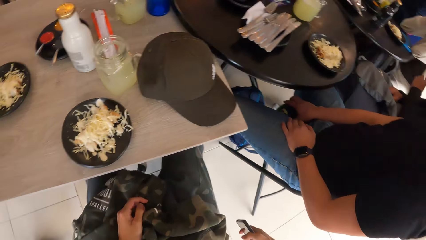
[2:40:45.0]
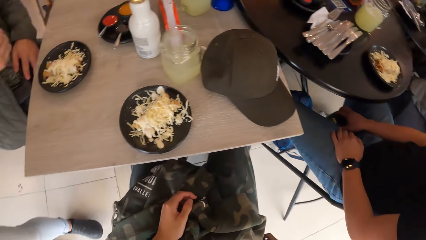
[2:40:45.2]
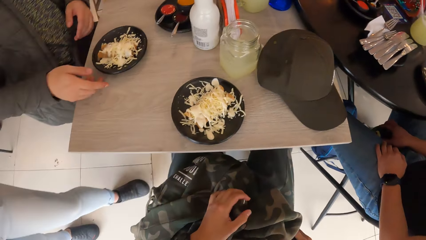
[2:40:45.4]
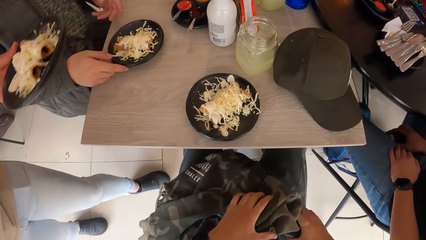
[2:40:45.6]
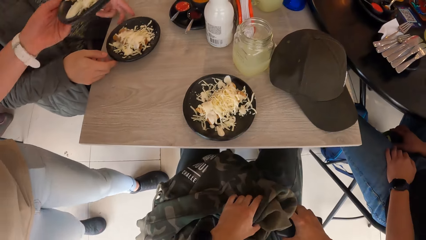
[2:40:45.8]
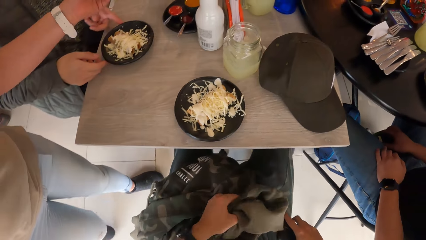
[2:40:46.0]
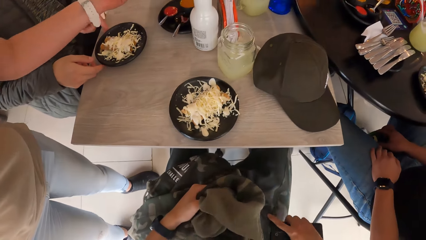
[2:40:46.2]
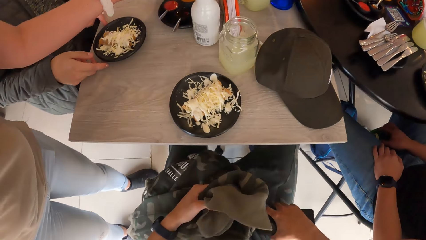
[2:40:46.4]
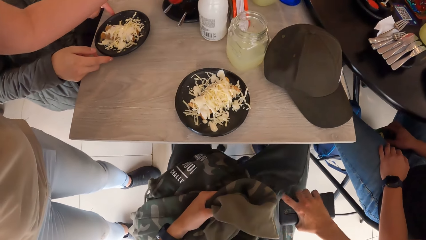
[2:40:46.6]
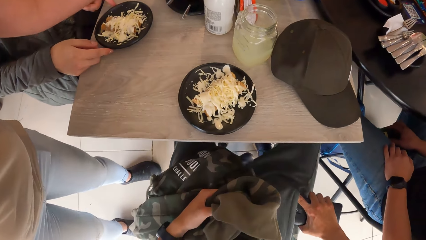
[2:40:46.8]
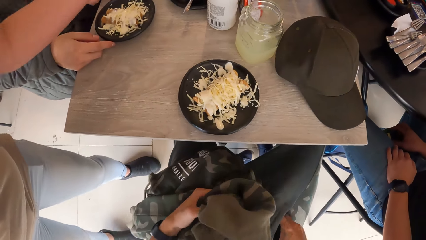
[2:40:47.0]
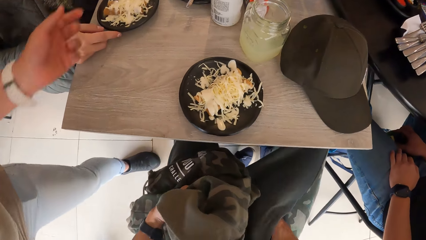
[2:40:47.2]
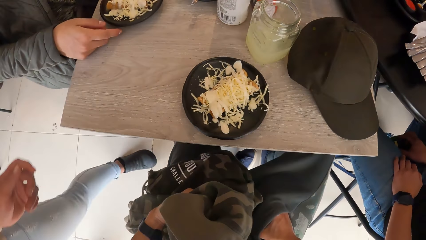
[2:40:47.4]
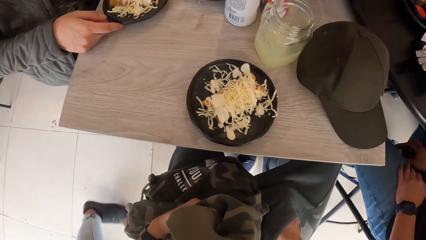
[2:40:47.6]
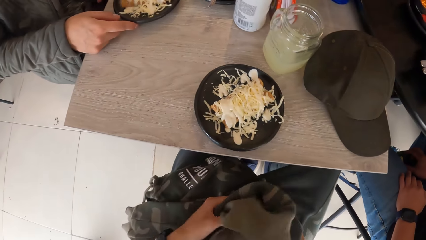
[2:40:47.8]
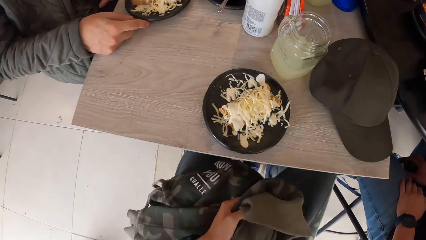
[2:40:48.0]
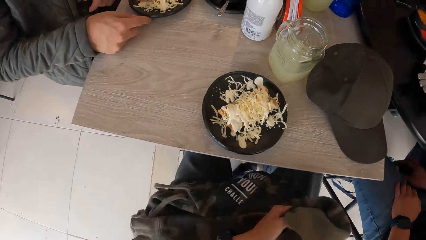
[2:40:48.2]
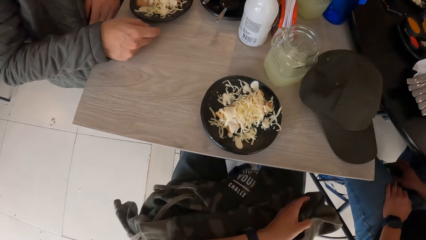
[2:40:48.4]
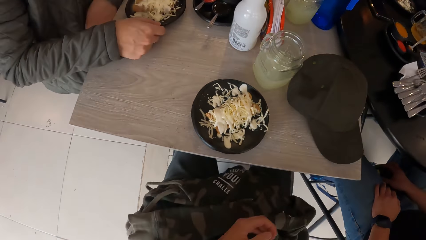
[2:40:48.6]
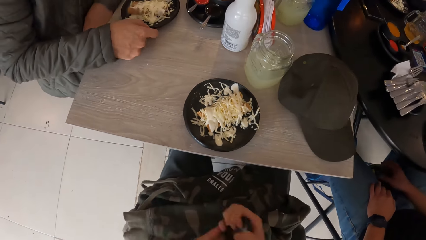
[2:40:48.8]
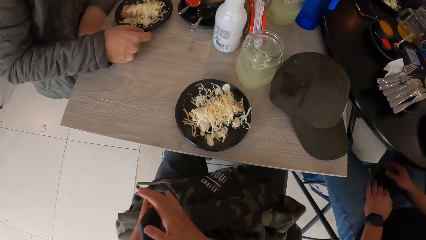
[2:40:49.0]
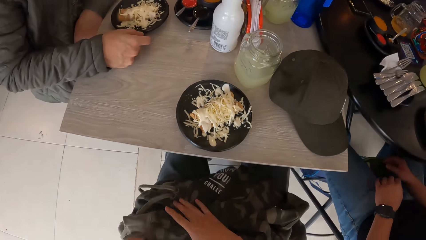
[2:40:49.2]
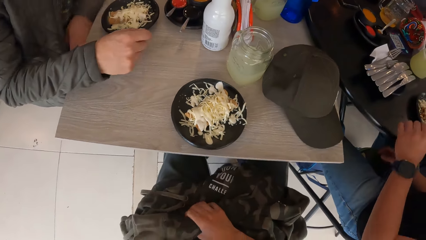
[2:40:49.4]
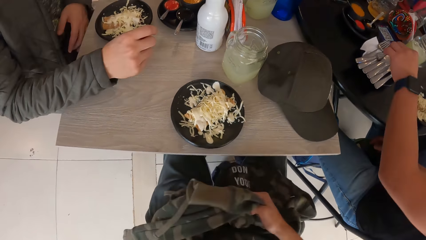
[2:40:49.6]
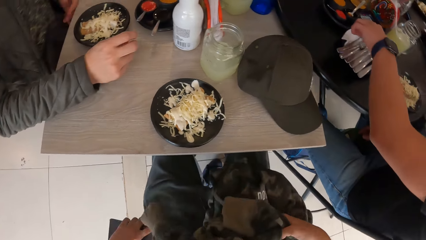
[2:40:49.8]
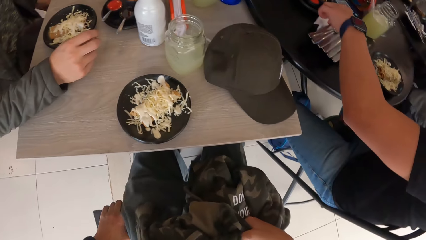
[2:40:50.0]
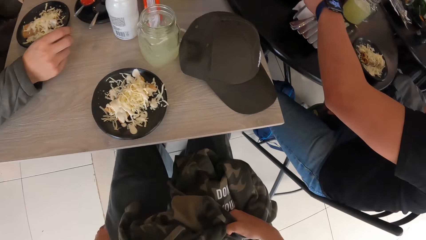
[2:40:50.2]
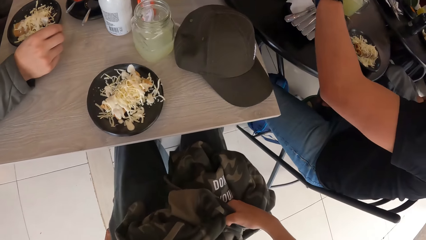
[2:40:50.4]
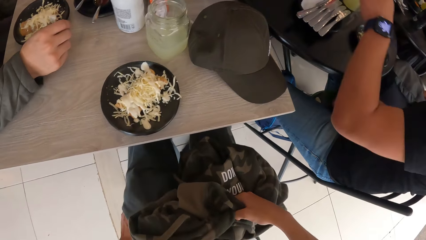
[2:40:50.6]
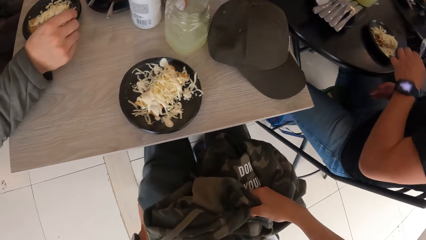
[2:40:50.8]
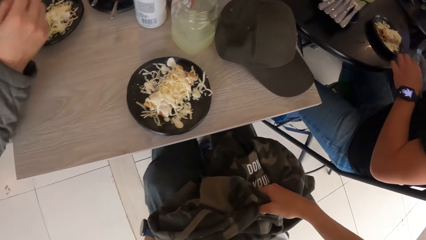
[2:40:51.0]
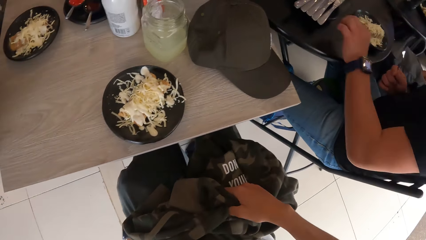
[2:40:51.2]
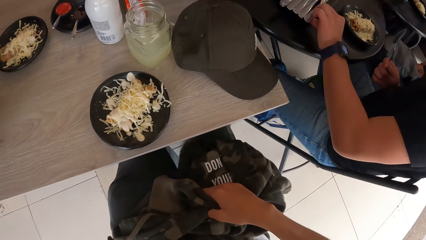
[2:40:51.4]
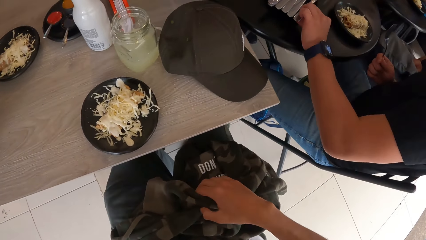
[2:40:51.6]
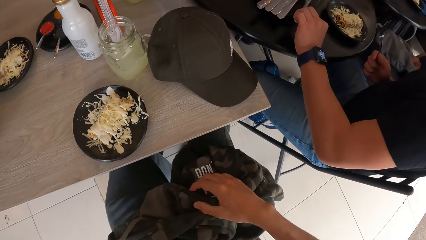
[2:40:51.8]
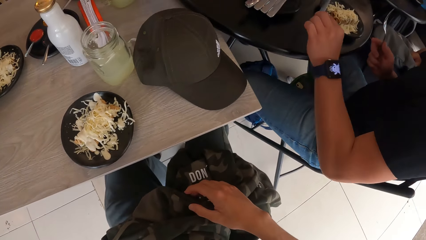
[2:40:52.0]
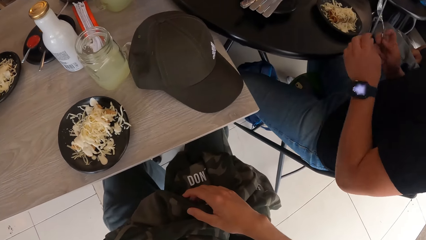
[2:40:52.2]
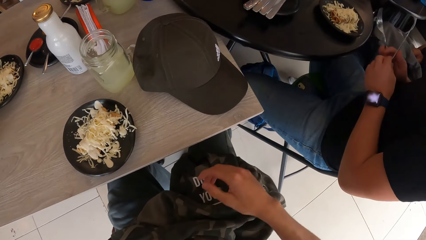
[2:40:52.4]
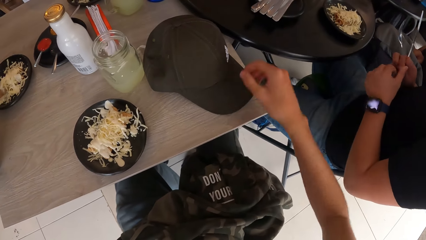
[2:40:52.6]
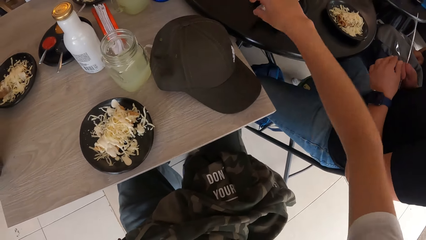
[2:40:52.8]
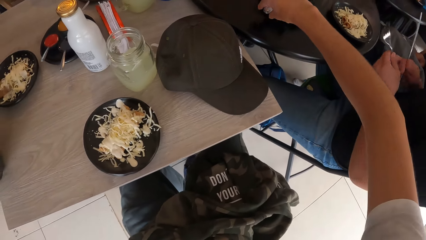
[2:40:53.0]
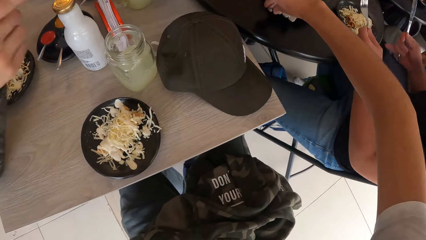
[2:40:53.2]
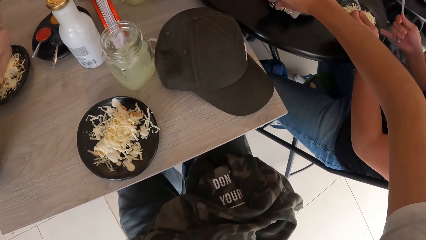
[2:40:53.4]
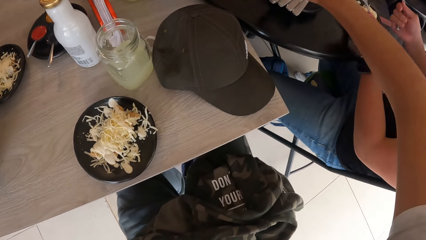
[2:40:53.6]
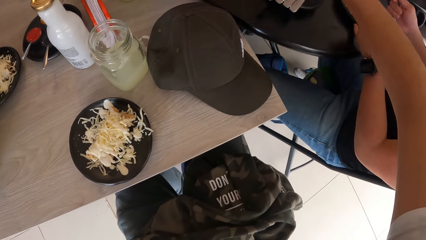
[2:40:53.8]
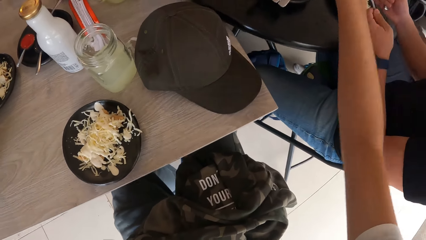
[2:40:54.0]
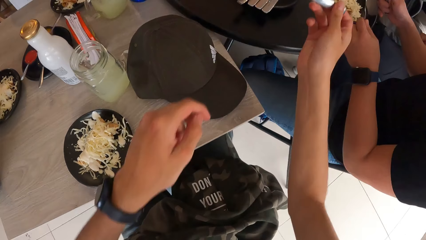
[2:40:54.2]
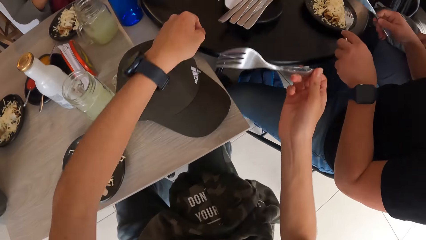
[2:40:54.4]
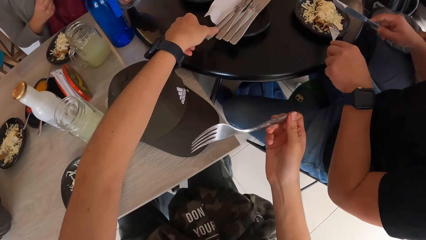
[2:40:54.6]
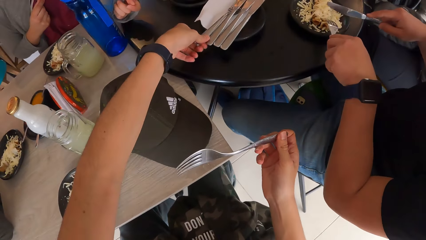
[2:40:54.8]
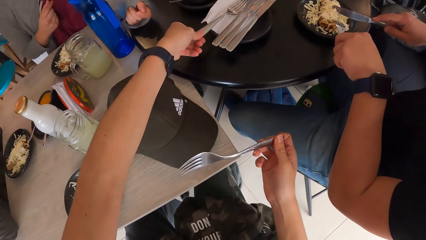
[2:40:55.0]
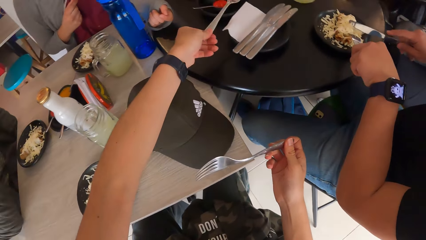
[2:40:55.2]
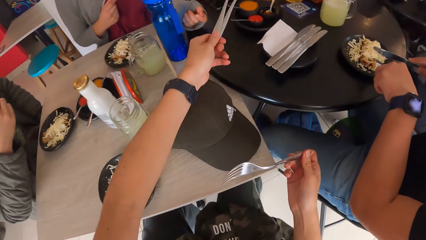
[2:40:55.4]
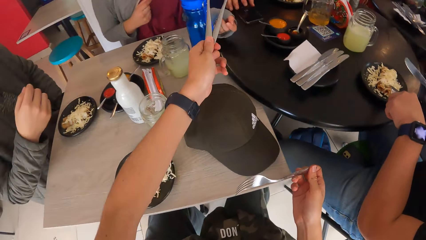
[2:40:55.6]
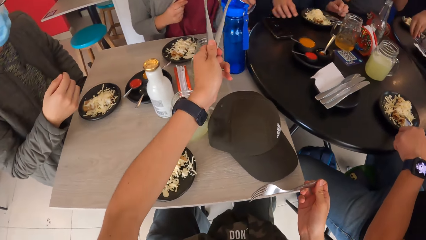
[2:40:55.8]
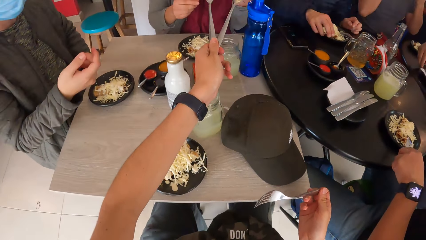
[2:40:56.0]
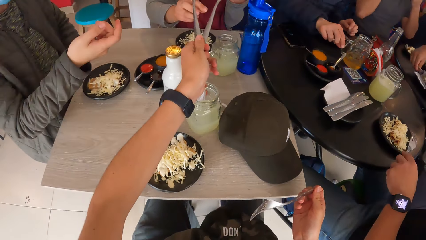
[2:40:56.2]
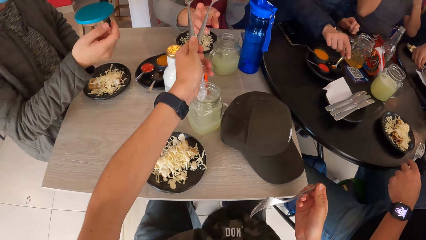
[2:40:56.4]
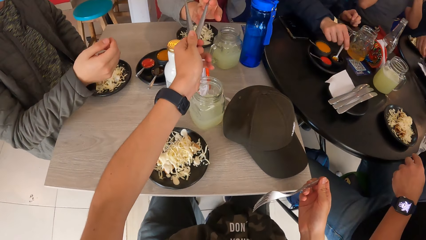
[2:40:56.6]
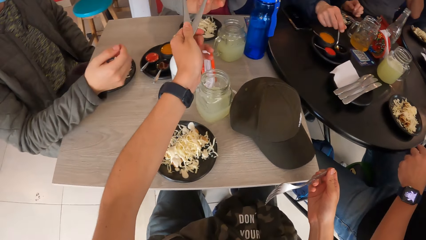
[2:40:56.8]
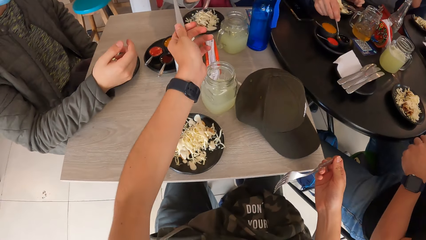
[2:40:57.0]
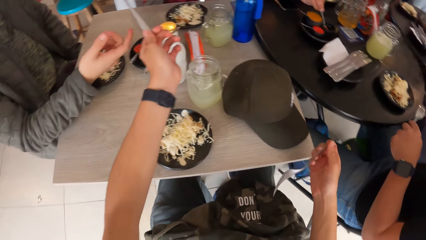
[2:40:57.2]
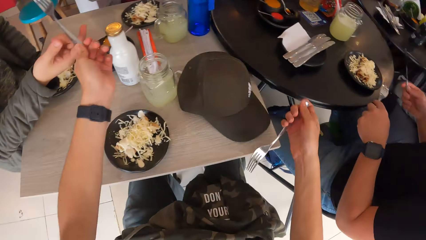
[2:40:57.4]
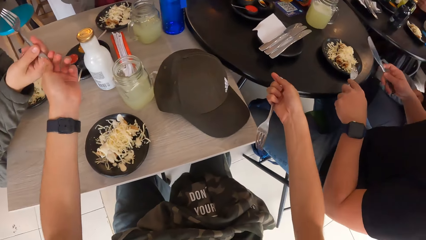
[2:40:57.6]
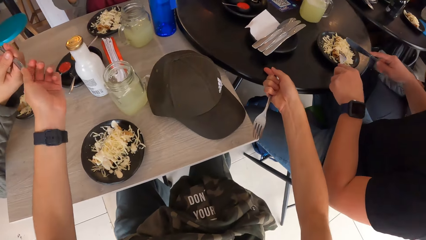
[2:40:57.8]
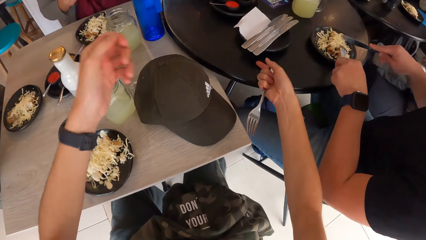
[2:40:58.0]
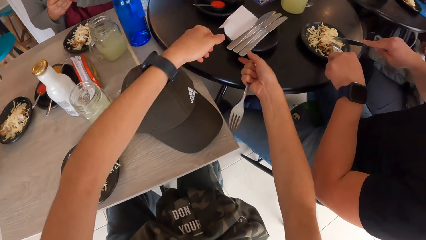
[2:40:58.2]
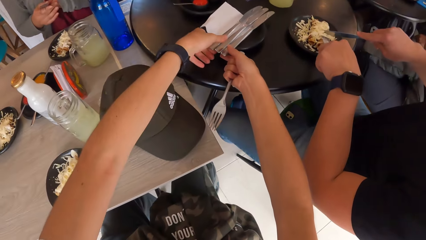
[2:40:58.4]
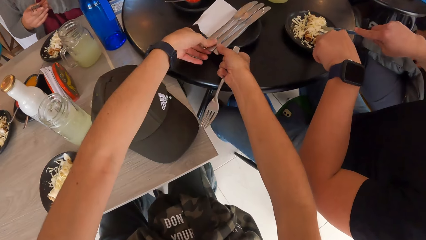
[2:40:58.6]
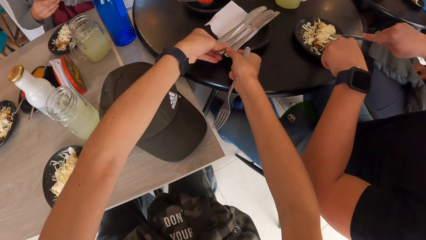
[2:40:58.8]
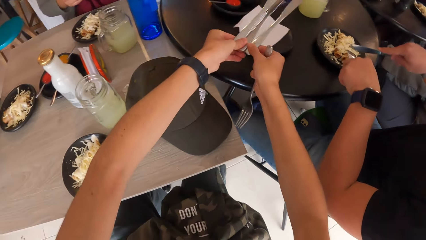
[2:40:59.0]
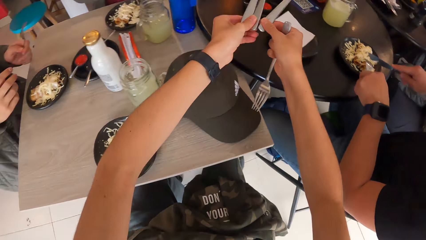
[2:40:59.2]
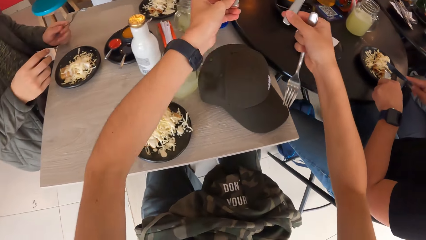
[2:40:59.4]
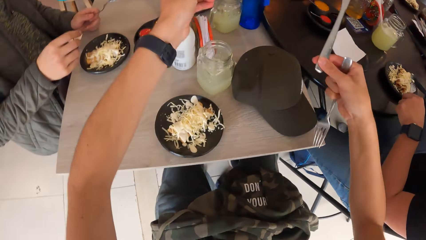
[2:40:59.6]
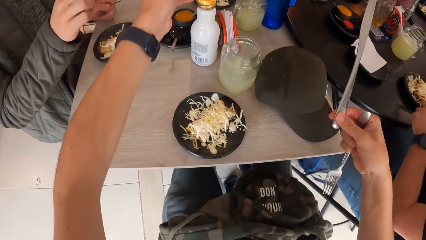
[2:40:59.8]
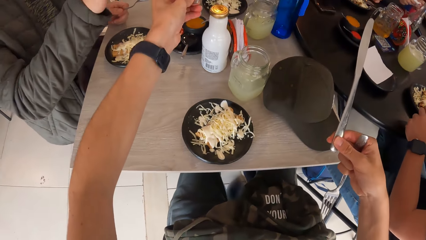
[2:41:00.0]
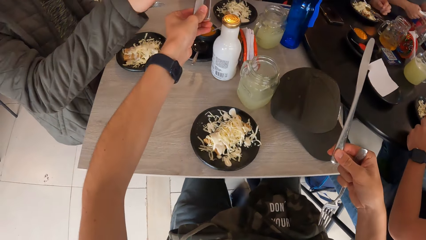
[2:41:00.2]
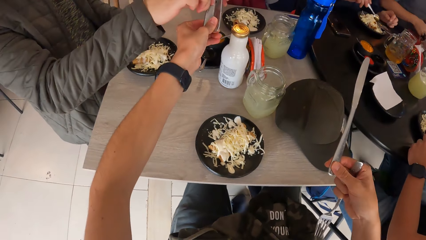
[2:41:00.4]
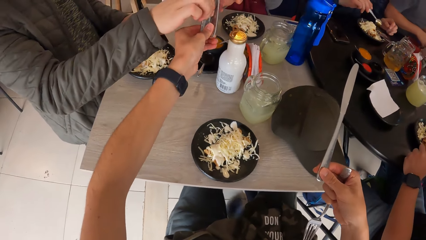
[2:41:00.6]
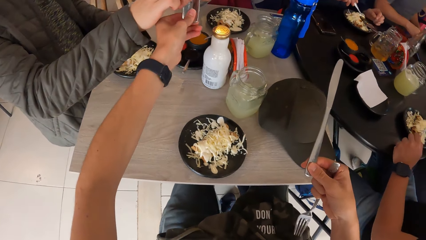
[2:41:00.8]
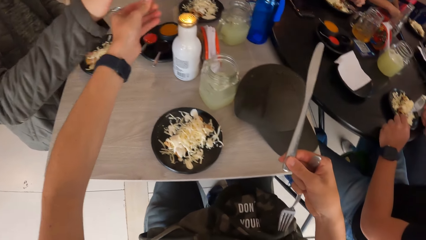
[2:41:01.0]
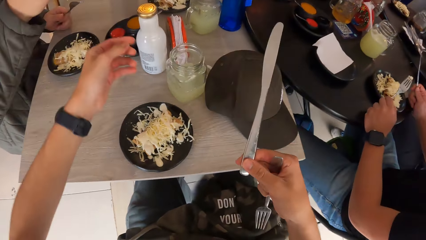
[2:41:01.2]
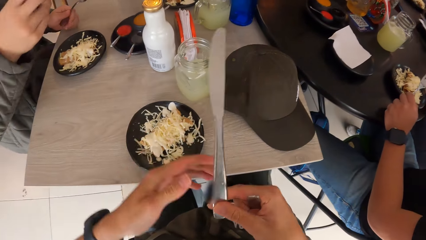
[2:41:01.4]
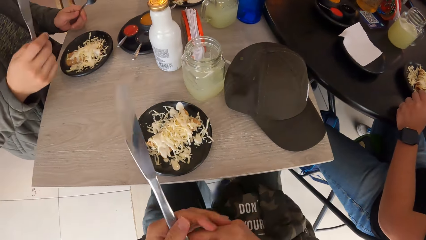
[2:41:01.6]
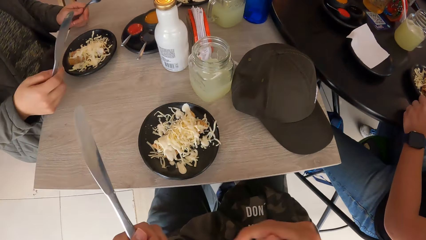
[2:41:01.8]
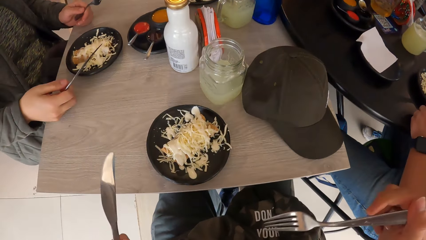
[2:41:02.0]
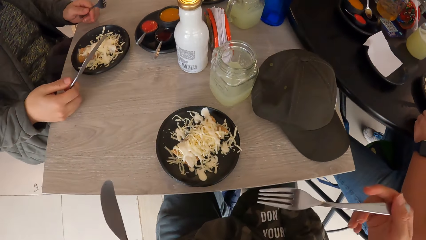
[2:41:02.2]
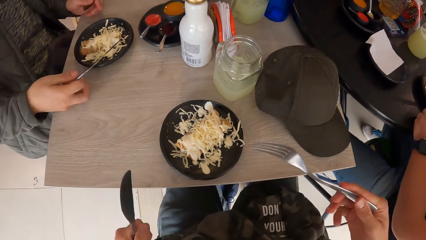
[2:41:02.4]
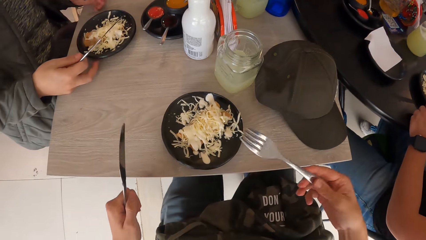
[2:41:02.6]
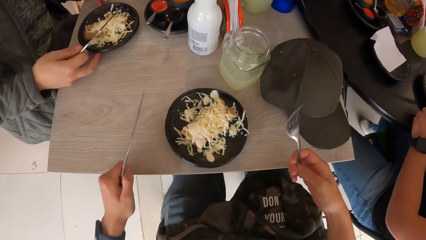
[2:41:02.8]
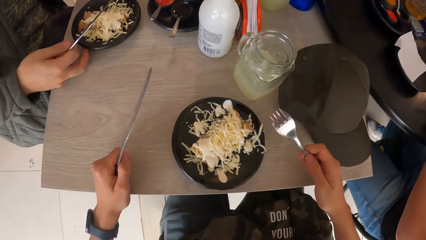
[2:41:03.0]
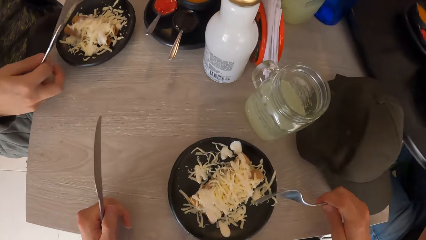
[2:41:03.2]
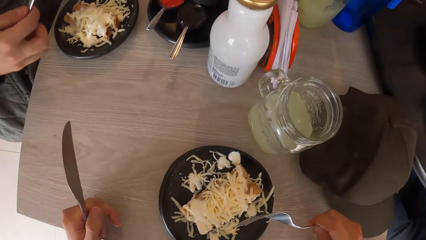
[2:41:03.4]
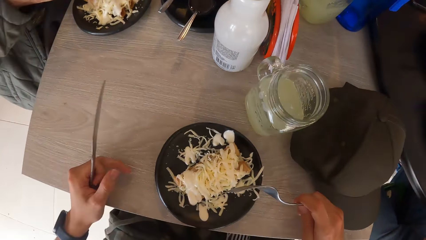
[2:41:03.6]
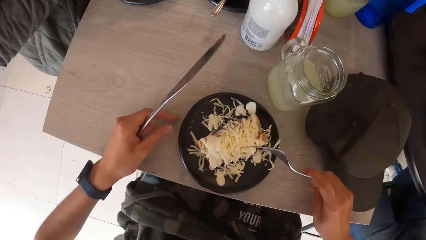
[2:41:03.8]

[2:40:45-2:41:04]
The camera wearer adjusts a jacket on his legs with his right hand. The man adjusts the plate on the table with his right hand. The waiter hands over a plate to the woman. The camera wearer puts the phone in his right hand away in his pocket. He passes the phone in his right hand to his left hand. He adjusts the jacket on his legs with his right hand. He moves the jacket away. He puts the phone in his left hand in his pocket. He takes a fork from the table with his right hand. He takes forks from the table with his left hand. He passes the fork in his left hand to the woman in her right hand. He passes the fork in his left hand to the man in his right hand. He takes dinner knives from the table with both hands. He passes the knife in his left hand to the woman in her right hand. He passes the knives in his left hand to the man in his right hand. He passes the knife in his right hand to his left hand.
